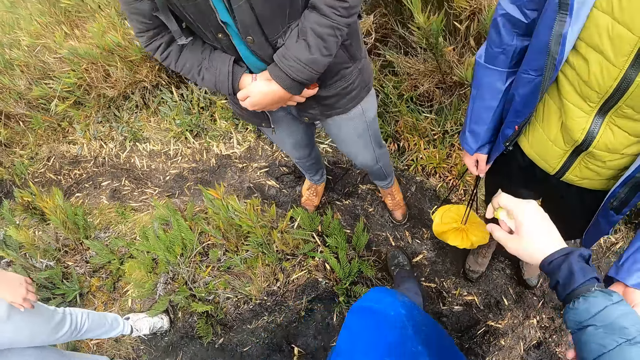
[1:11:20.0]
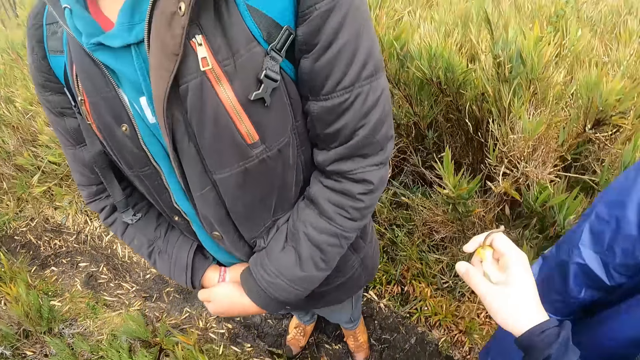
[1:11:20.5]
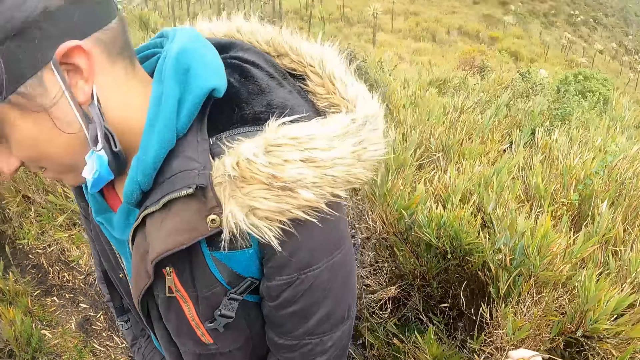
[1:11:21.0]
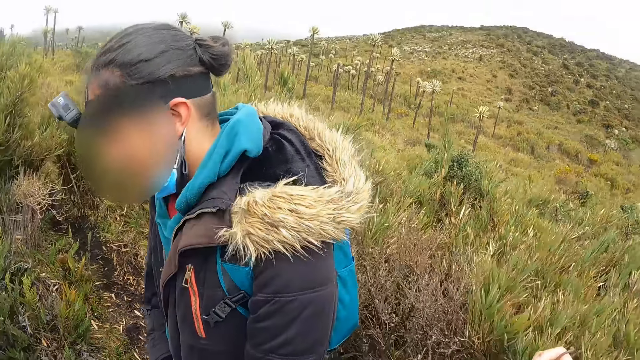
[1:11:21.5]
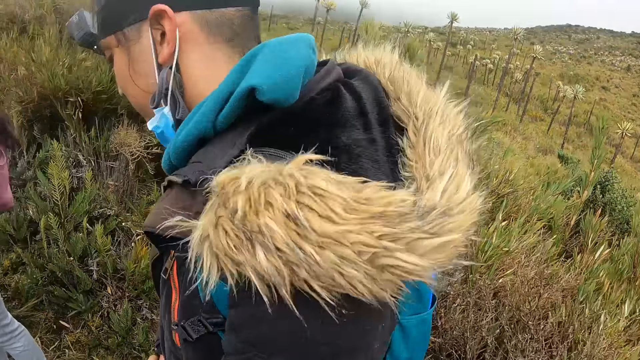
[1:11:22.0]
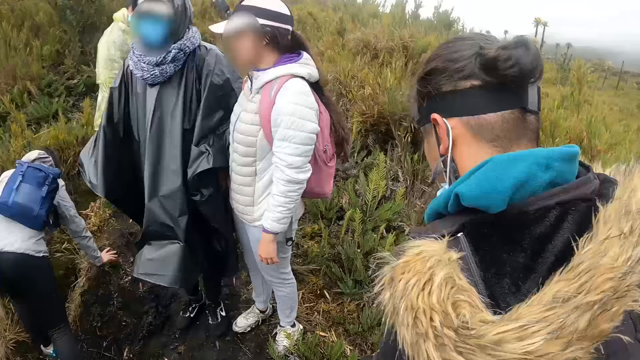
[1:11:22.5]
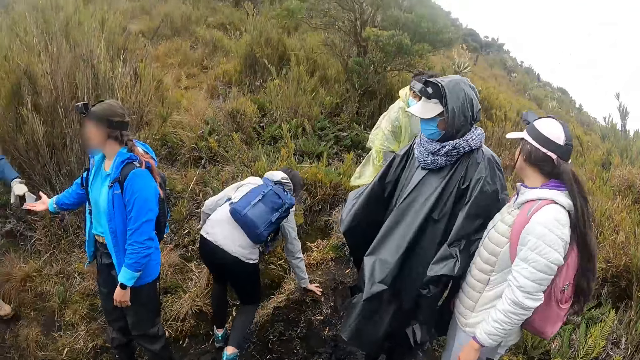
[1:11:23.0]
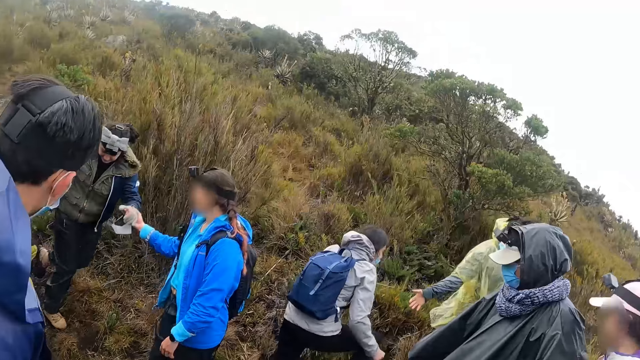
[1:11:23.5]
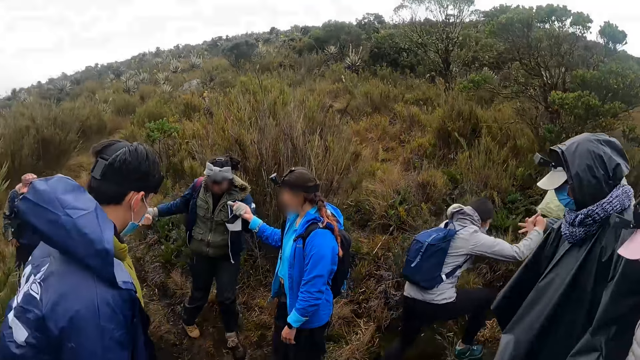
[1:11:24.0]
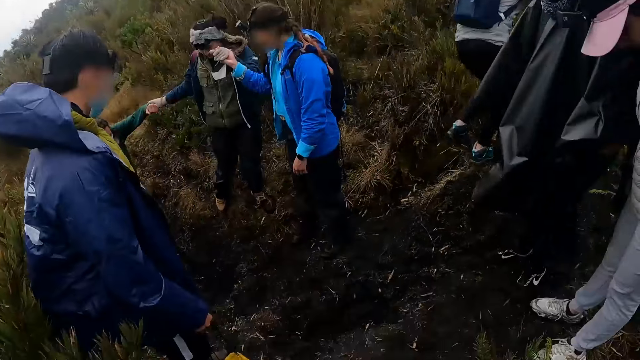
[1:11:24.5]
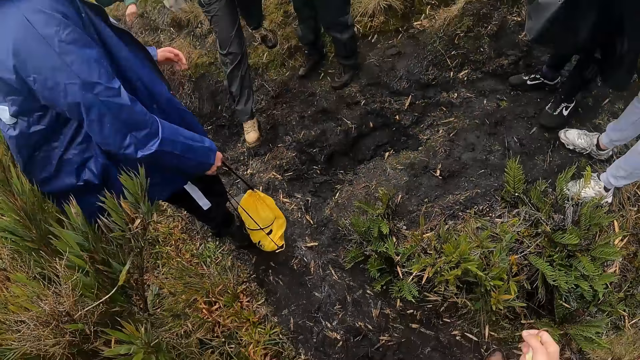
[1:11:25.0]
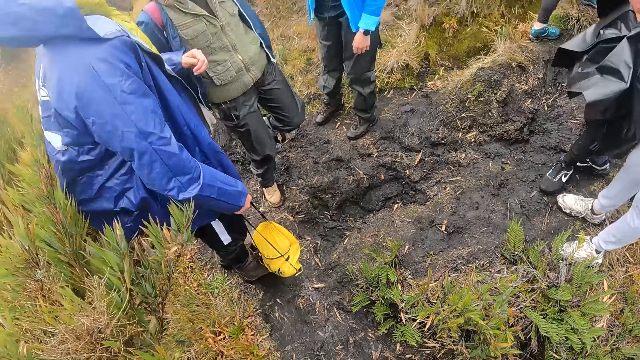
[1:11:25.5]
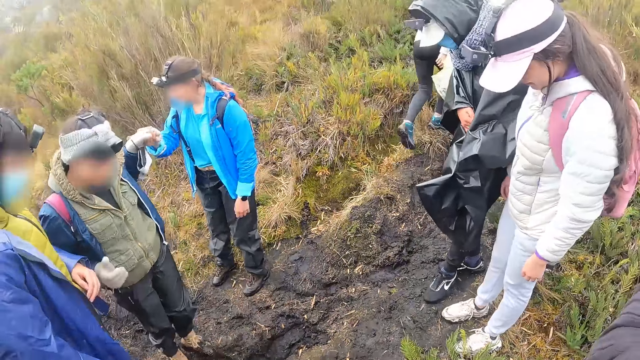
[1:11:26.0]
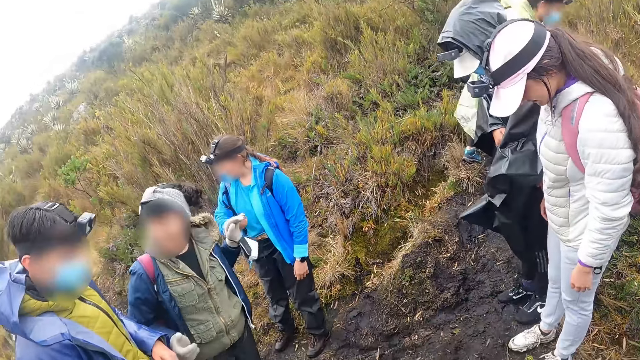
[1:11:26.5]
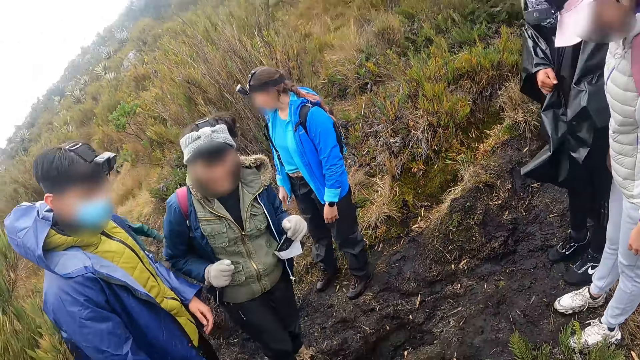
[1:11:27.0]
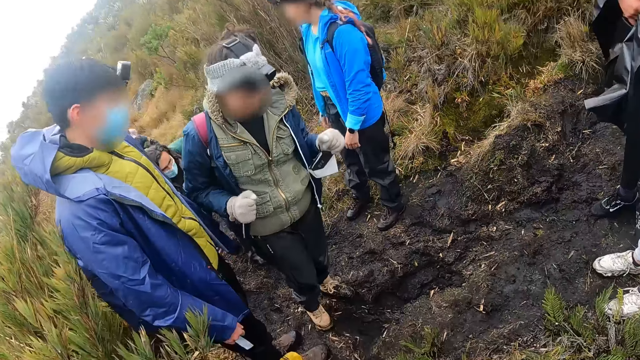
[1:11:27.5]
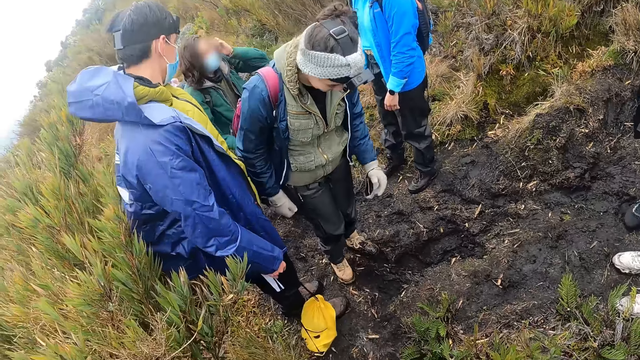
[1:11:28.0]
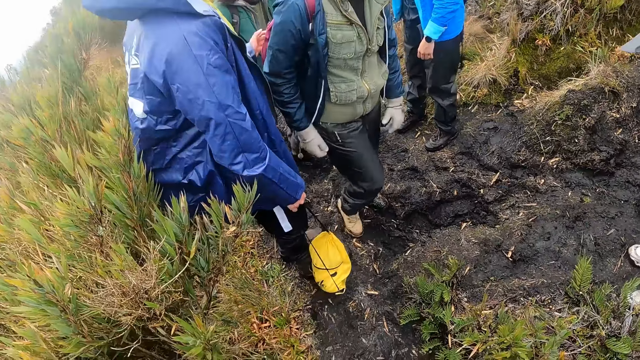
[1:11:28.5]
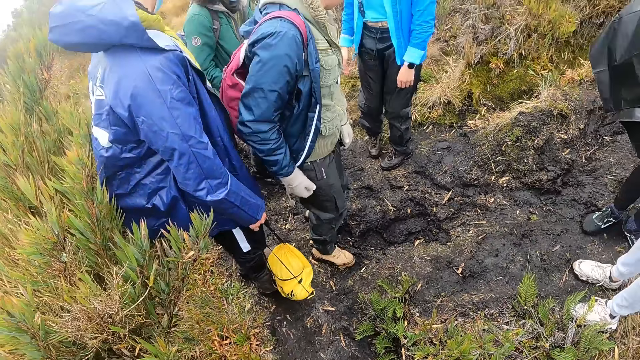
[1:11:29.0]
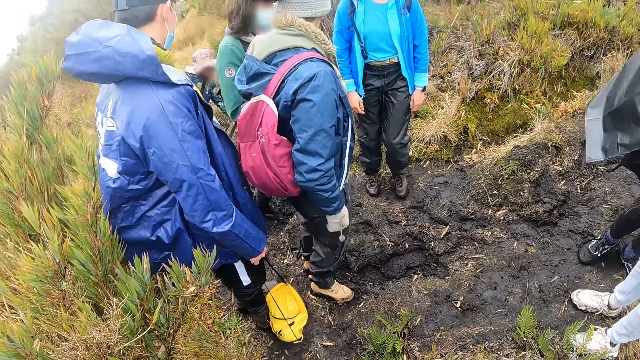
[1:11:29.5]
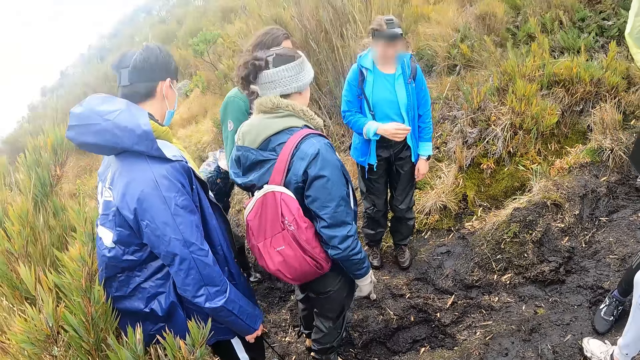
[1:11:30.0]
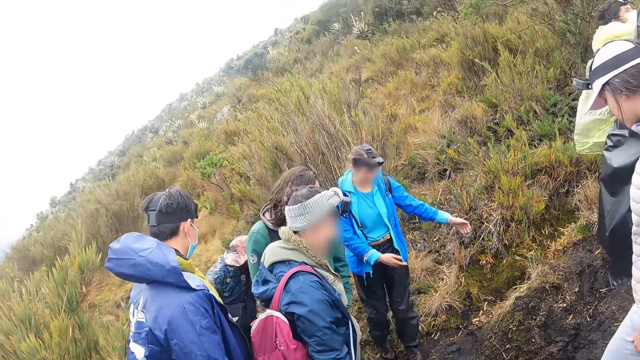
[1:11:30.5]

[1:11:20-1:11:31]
The camera wearer walks on the grassland. They look around at the adventurers. A woman holds another woman's right hand with her left hand. A third woman holds a fourth woman's right hand with her right hand. The first woman climbs the hill. A man climbs the hill.

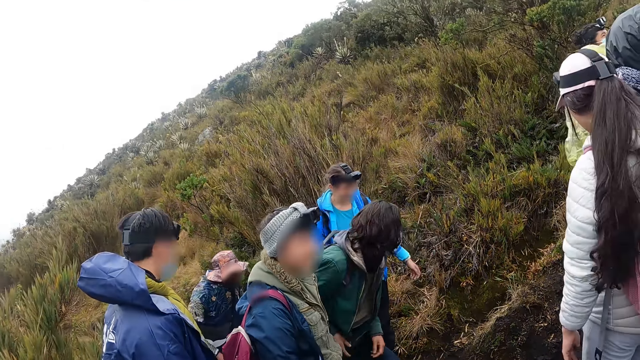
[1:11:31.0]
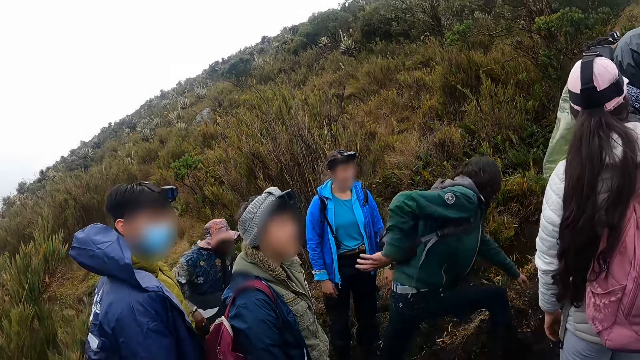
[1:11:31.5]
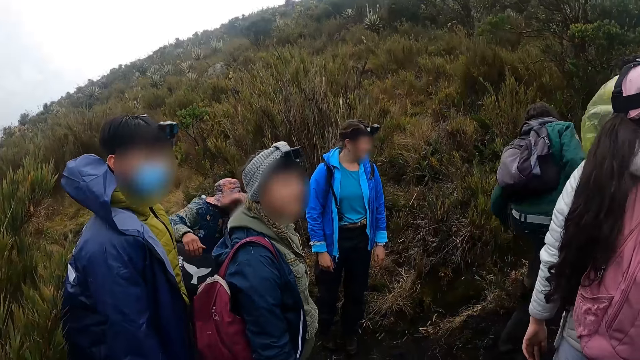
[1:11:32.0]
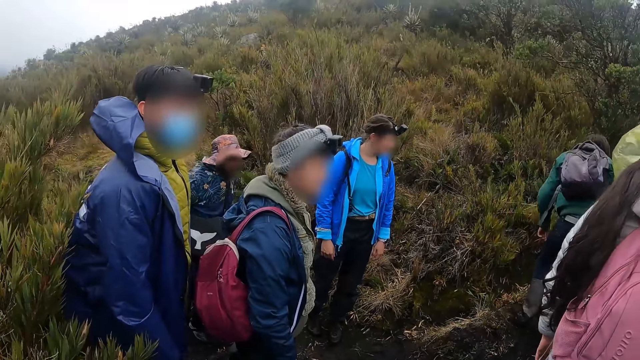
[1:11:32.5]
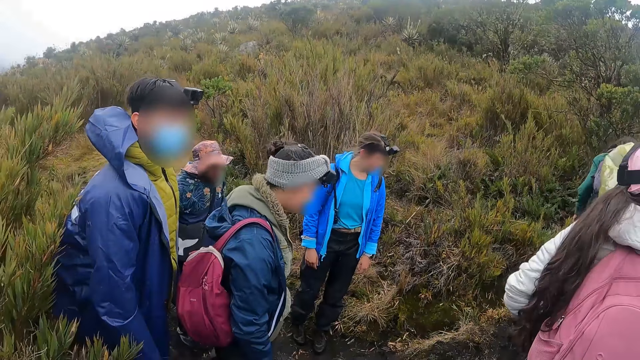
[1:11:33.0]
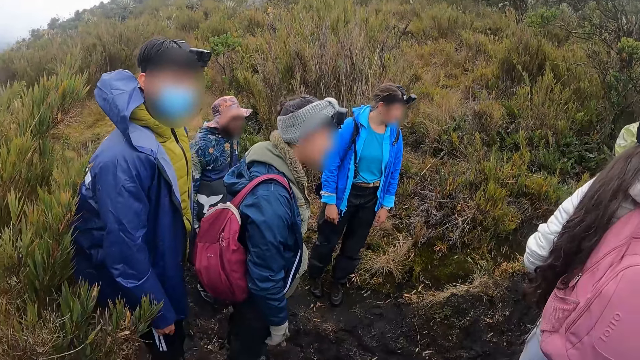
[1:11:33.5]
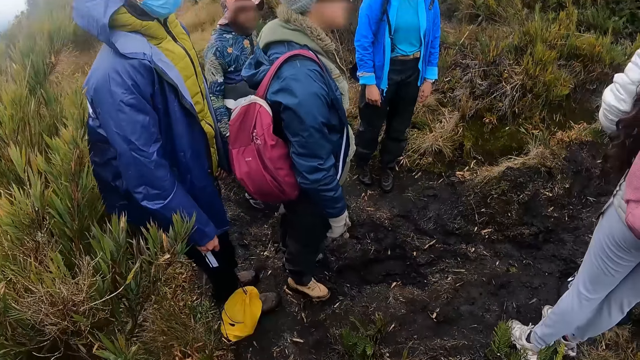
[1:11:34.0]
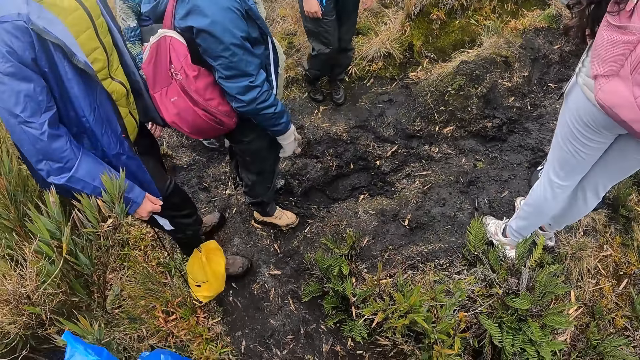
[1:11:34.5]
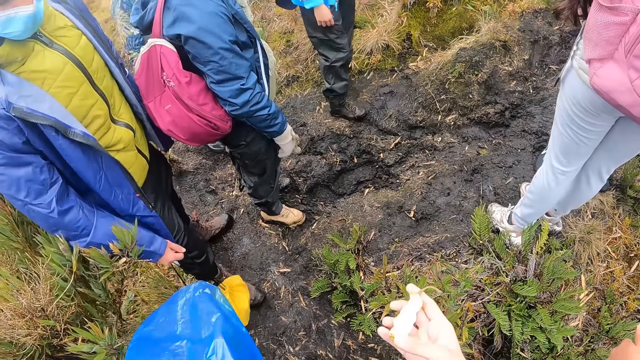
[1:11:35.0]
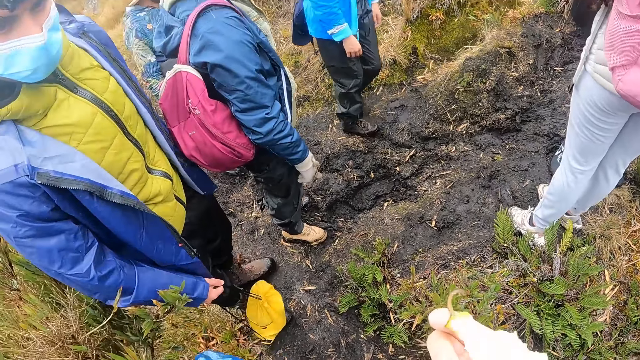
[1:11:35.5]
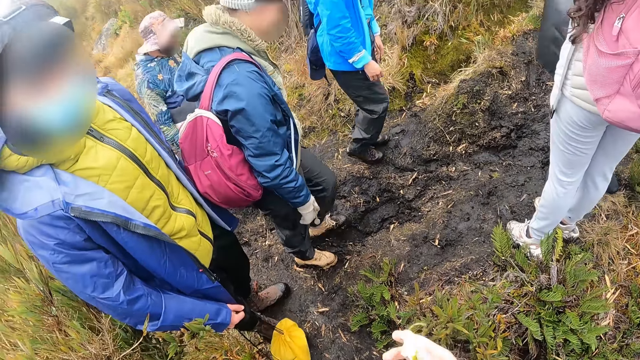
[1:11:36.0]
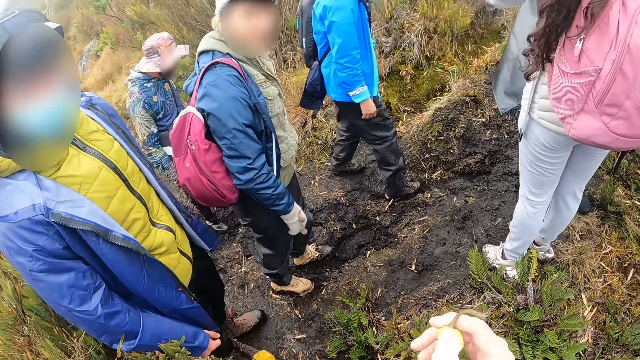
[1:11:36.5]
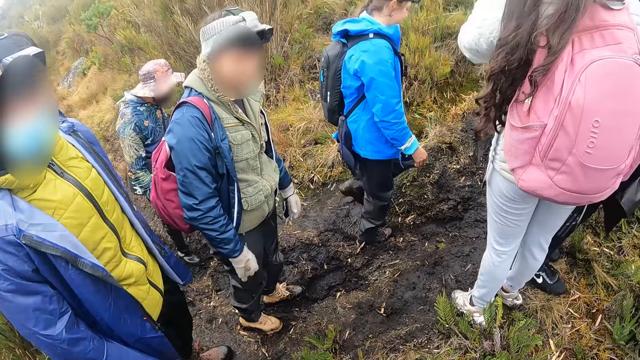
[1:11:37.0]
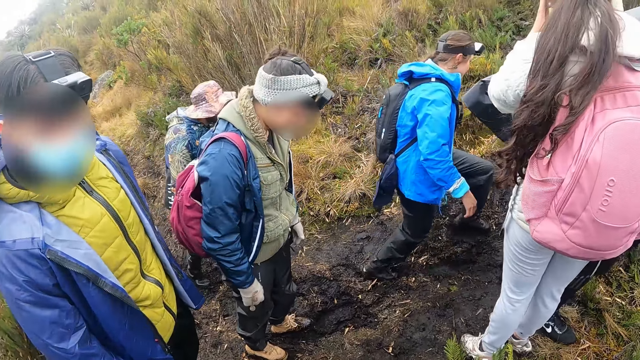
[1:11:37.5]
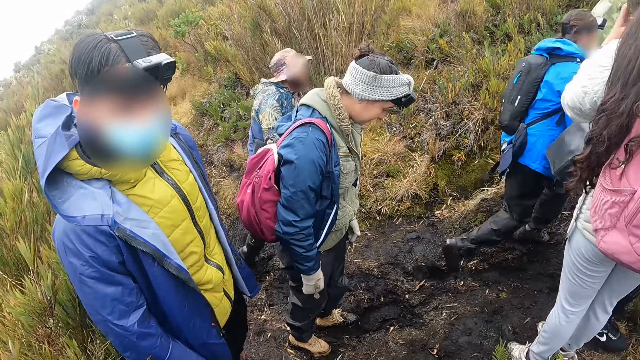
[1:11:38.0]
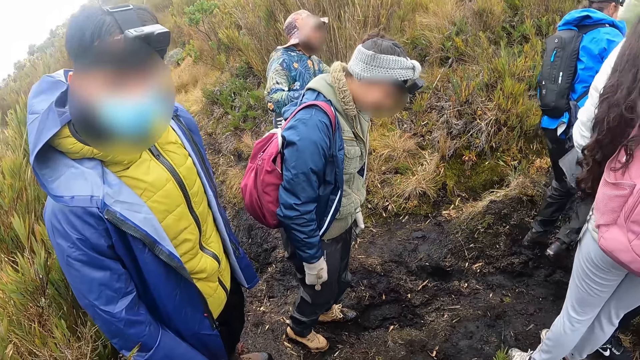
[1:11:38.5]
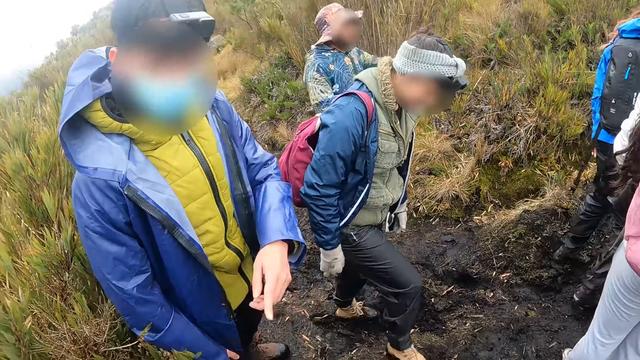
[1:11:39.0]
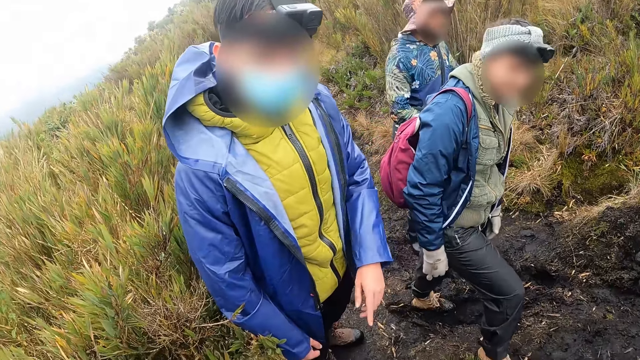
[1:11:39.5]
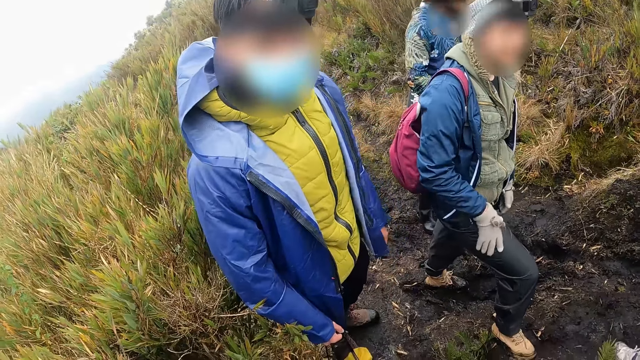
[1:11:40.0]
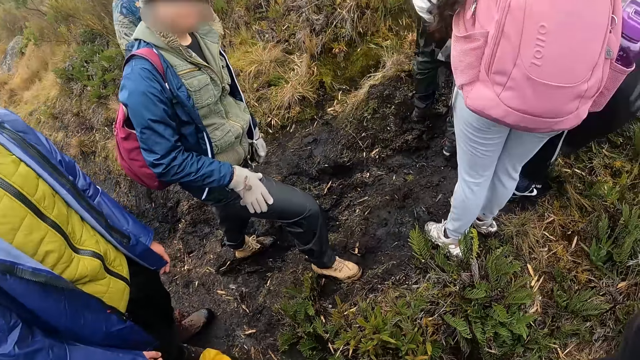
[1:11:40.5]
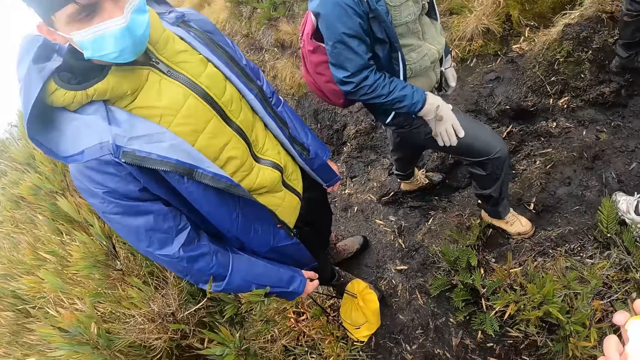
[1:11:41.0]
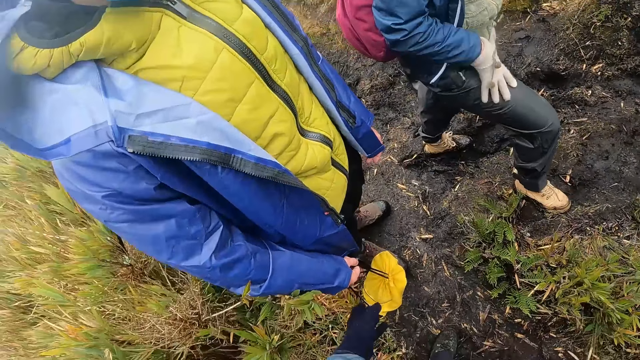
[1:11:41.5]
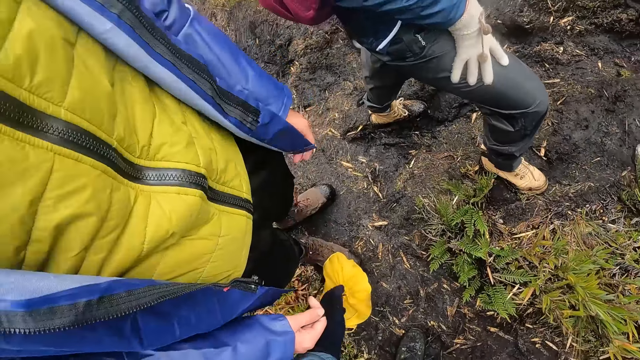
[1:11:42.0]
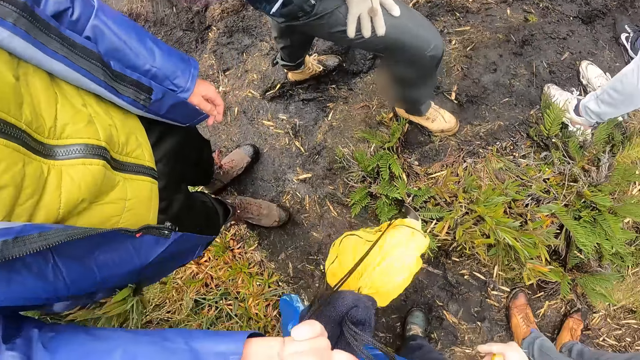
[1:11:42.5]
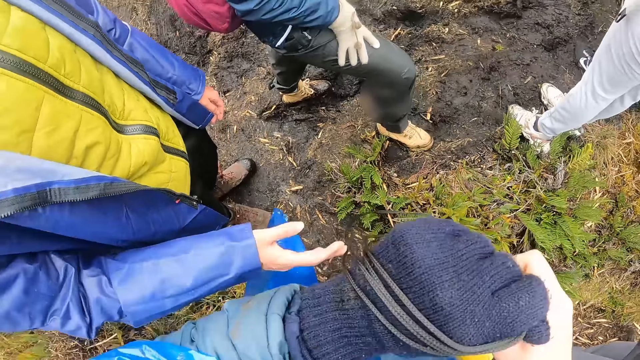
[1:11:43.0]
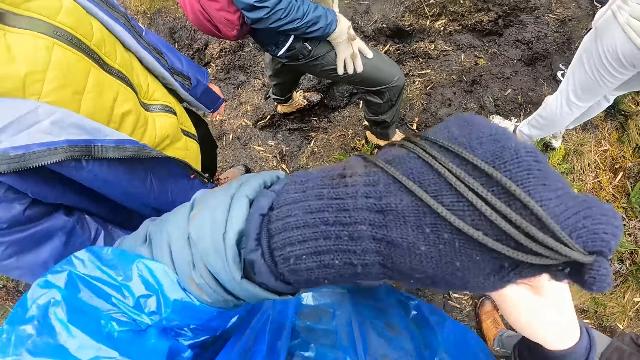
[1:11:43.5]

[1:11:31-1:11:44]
A man climbs the hill. The camera wearer interacts with another man and a woman. He holds an apple in his right hand. The other man gestures towards the camera wearer. The camera wearer takes a bag with his left hand from the right hand of the other man. He holds the bag with both hands.
